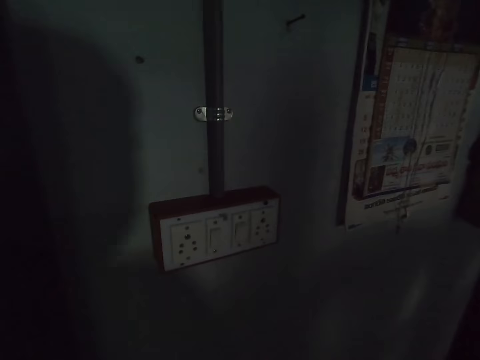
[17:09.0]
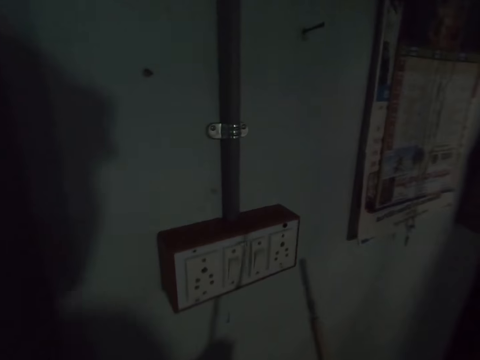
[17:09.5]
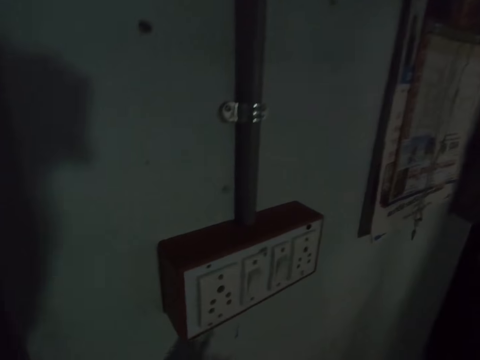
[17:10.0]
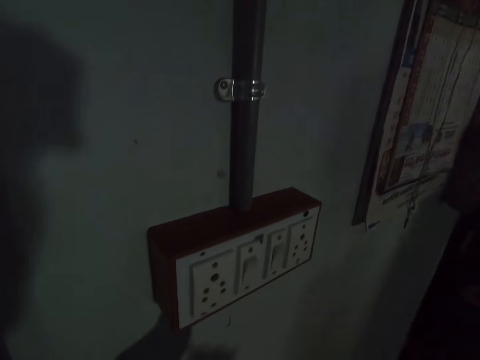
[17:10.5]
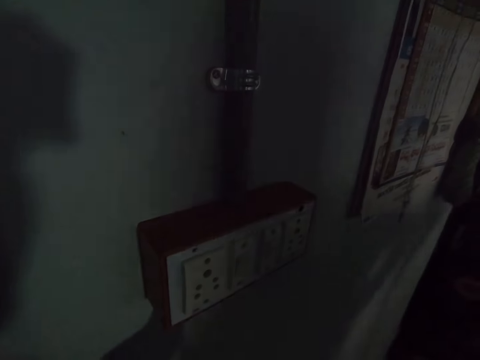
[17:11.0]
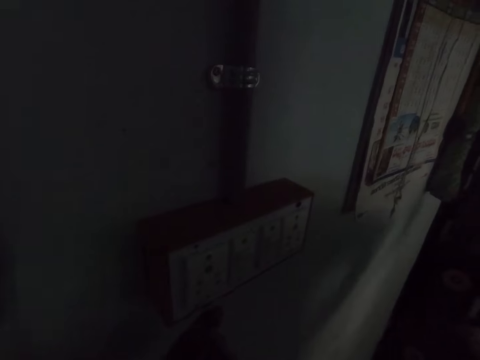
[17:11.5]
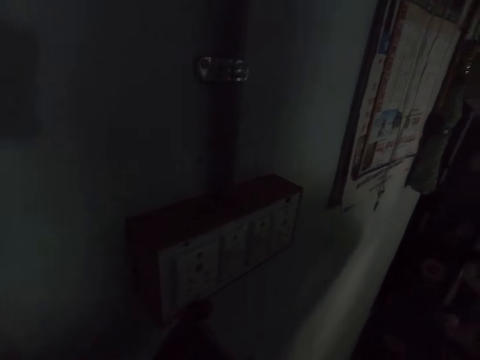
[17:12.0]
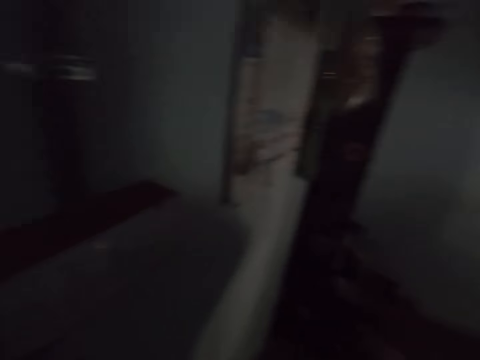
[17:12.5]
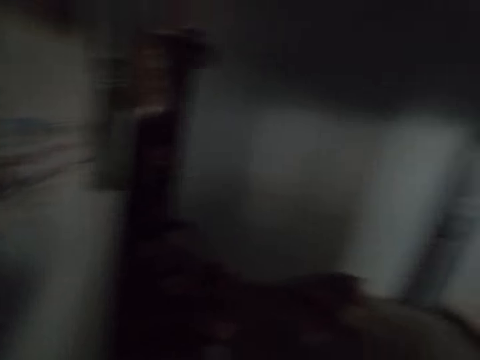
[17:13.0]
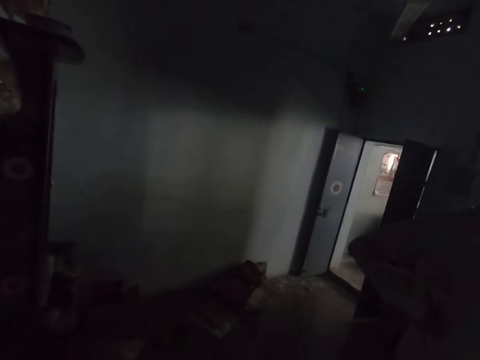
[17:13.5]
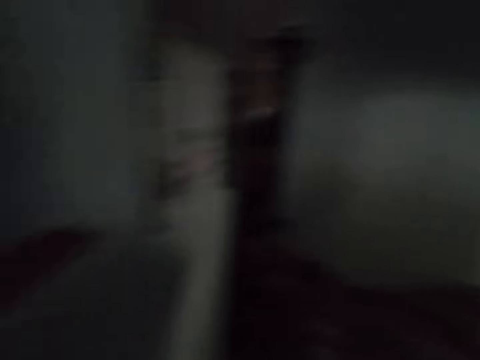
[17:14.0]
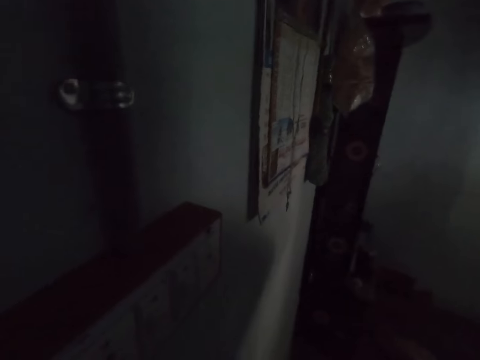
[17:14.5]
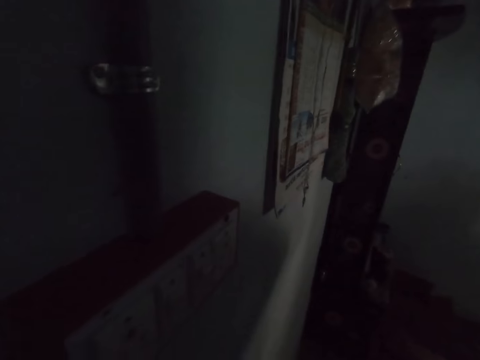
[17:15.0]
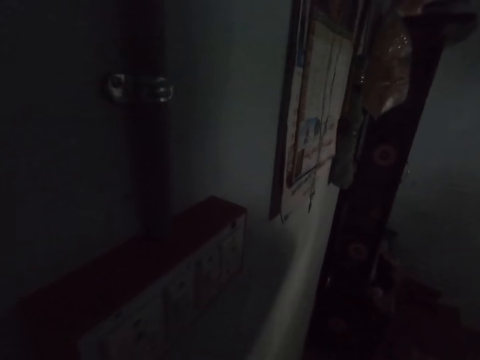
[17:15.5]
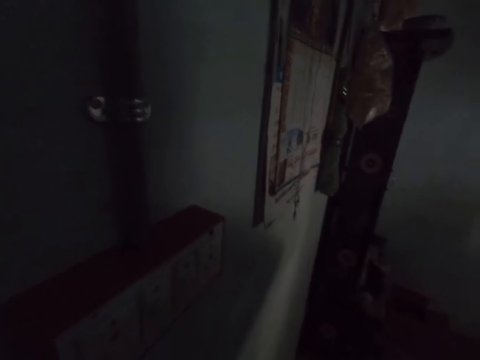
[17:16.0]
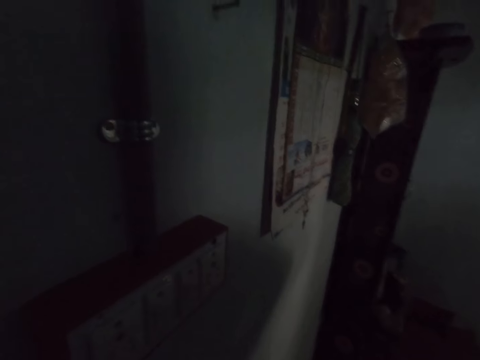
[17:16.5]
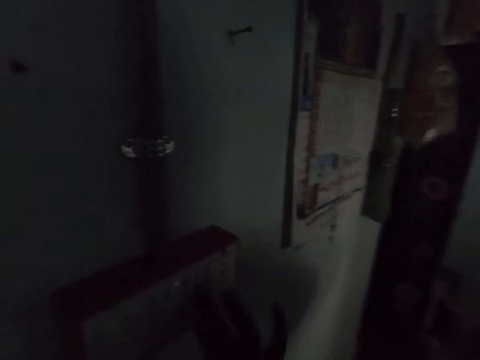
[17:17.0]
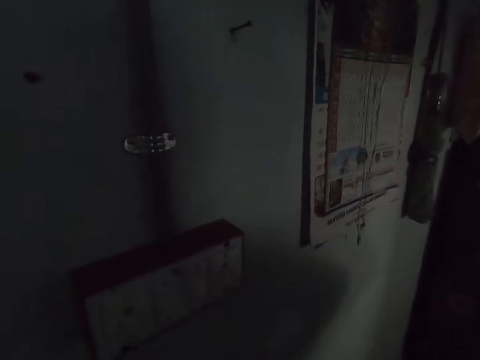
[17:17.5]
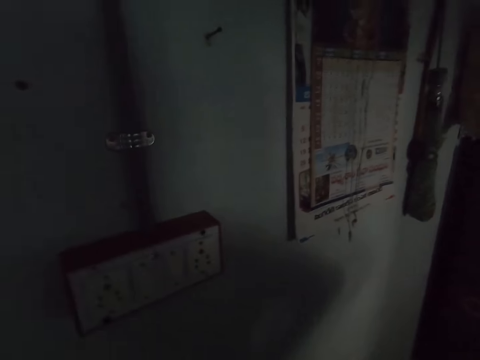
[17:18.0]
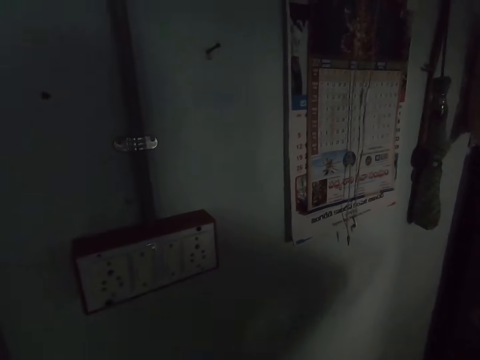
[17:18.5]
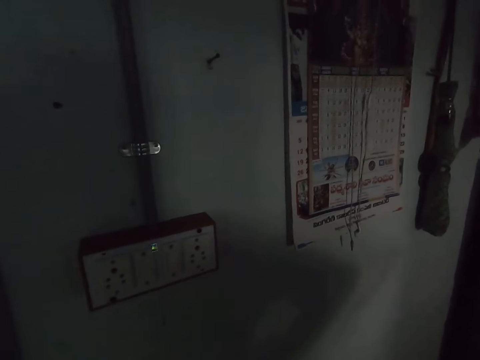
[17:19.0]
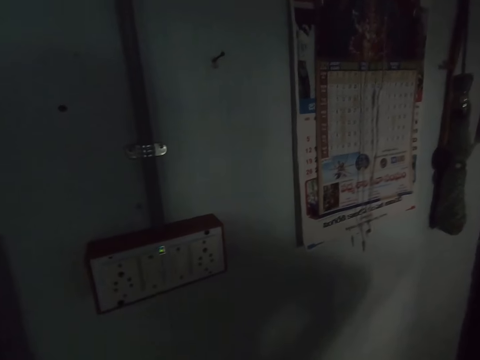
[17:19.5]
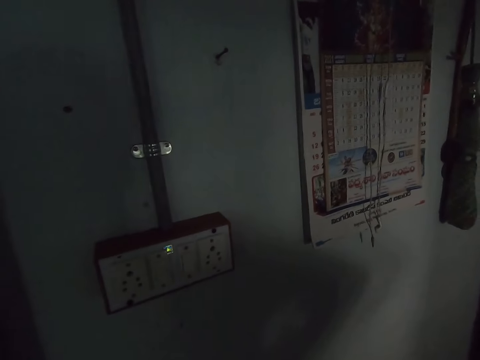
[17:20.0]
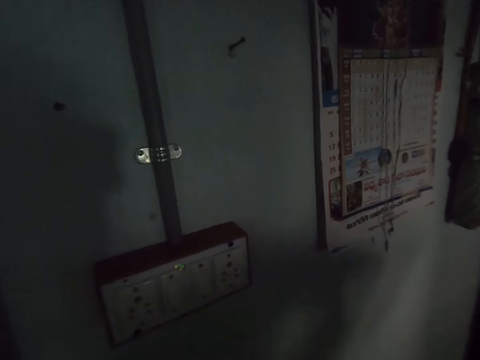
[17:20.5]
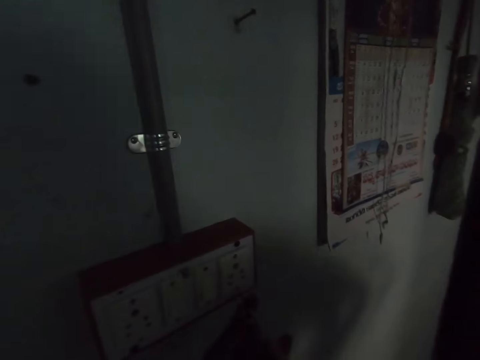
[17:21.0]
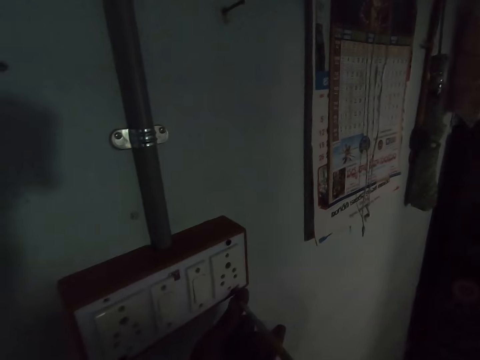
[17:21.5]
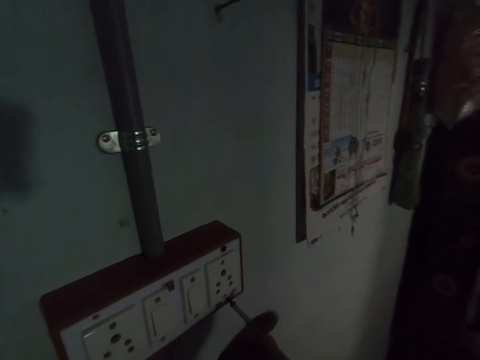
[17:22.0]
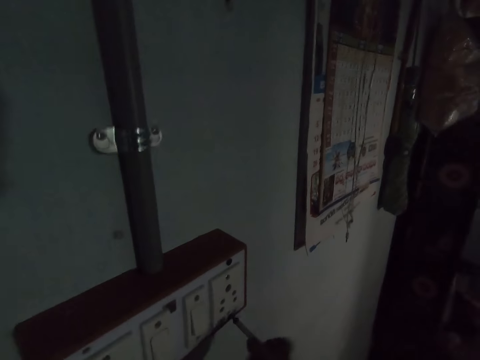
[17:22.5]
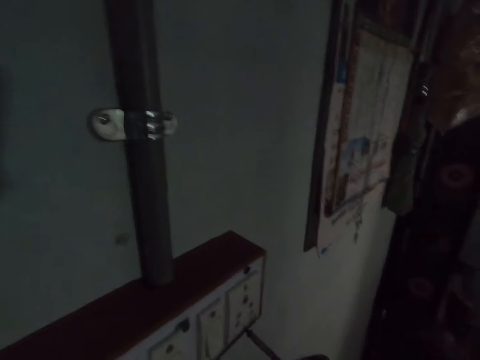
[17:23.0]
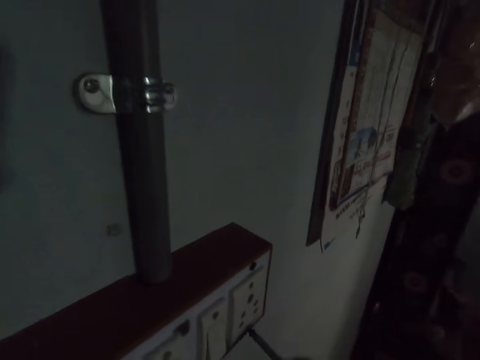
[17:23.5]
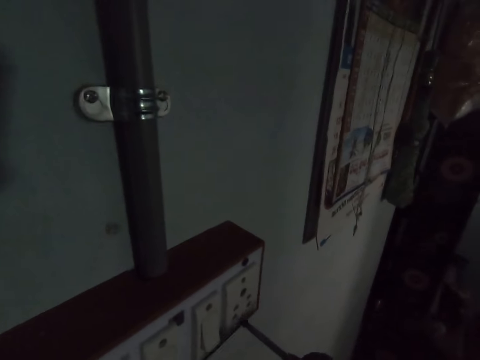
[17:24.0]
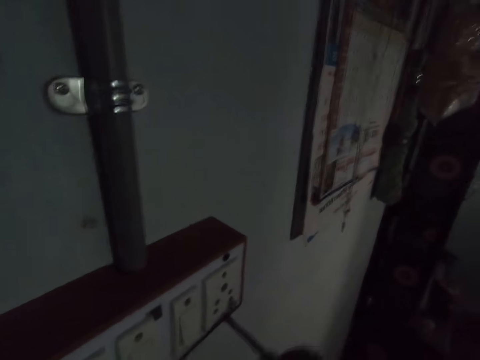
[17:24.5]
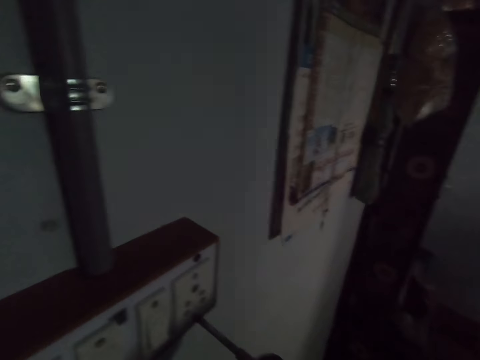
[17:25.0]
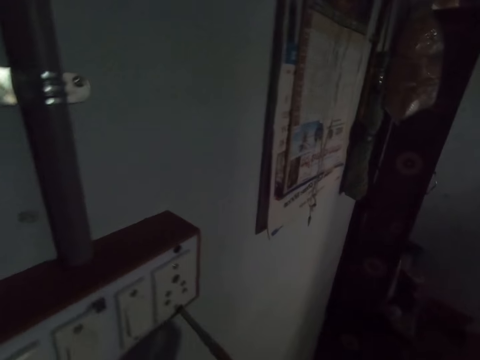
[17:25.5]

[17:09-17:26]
The camera wearer moves backwards. They look around. They look at the electric switch. They screw a screw into the outlet with the screwdriver in both hands.

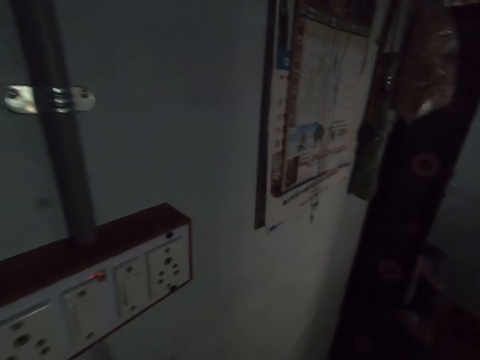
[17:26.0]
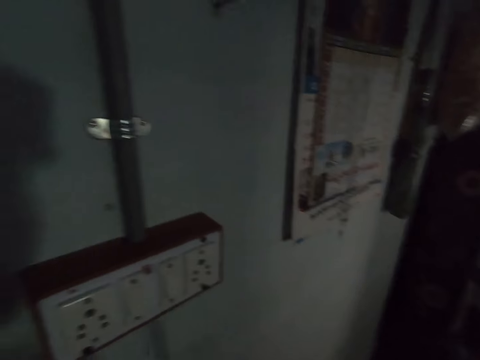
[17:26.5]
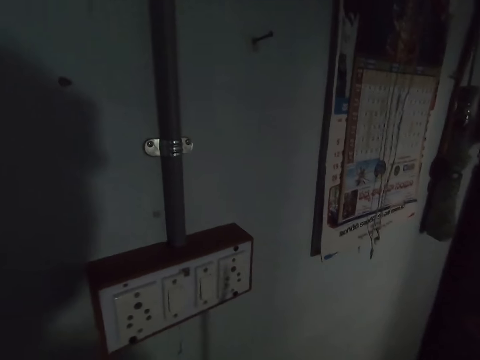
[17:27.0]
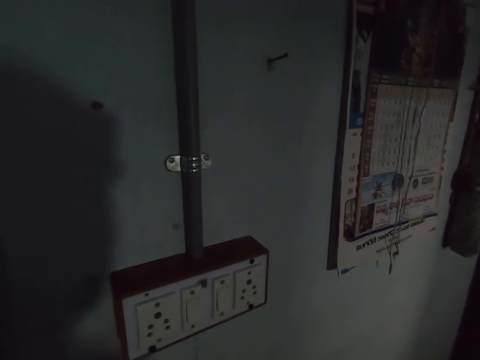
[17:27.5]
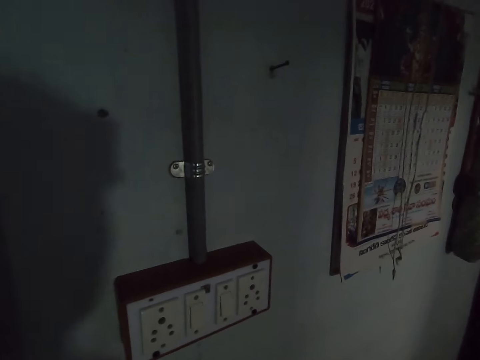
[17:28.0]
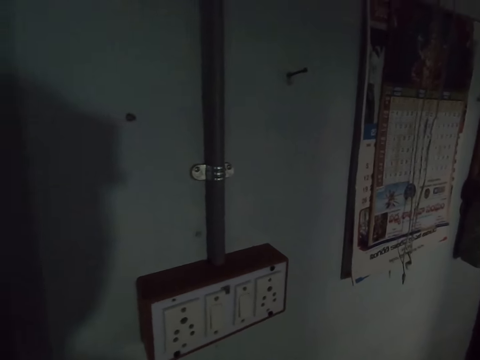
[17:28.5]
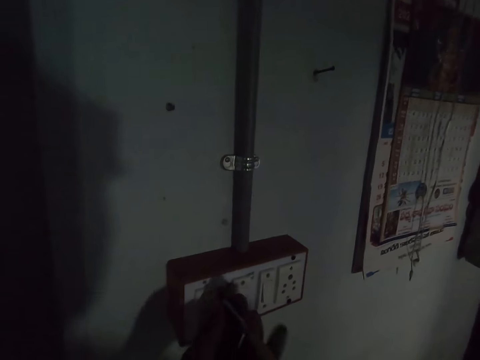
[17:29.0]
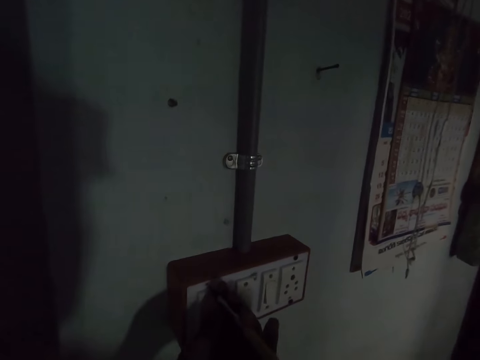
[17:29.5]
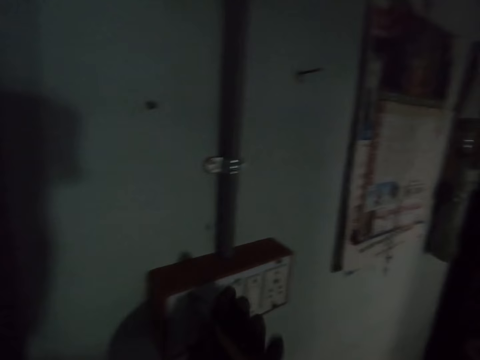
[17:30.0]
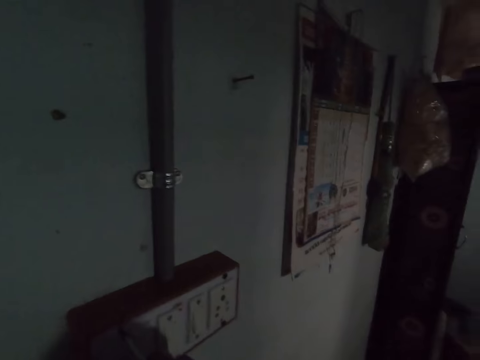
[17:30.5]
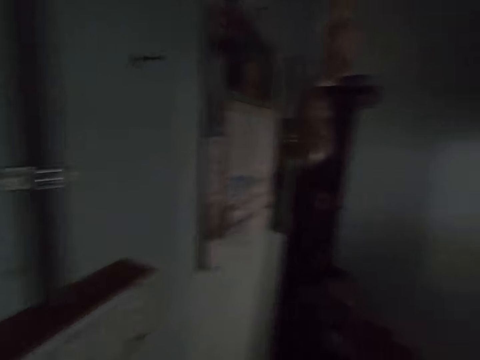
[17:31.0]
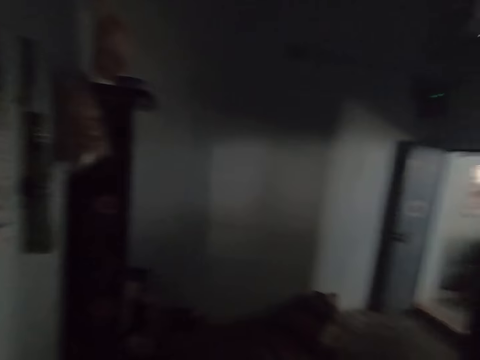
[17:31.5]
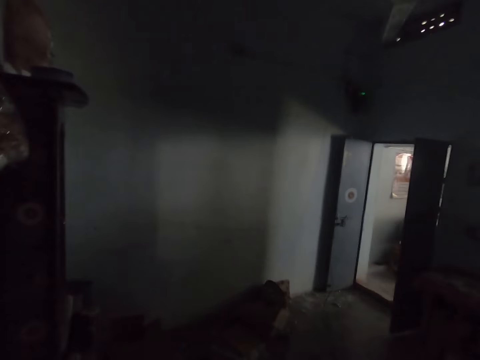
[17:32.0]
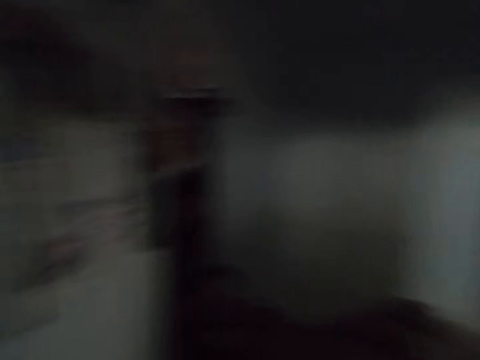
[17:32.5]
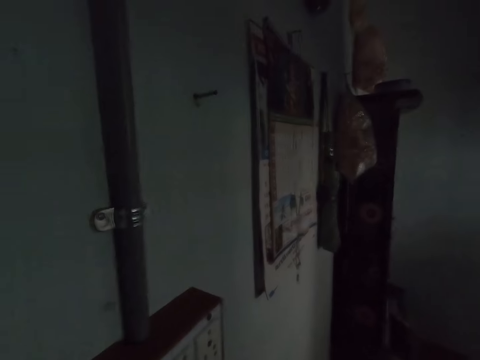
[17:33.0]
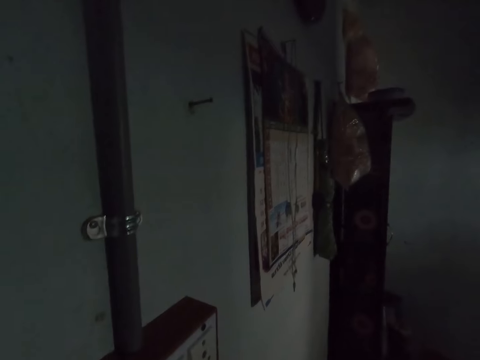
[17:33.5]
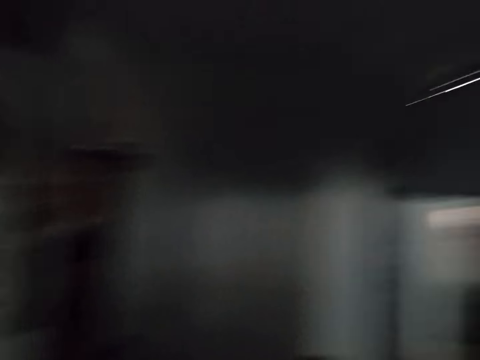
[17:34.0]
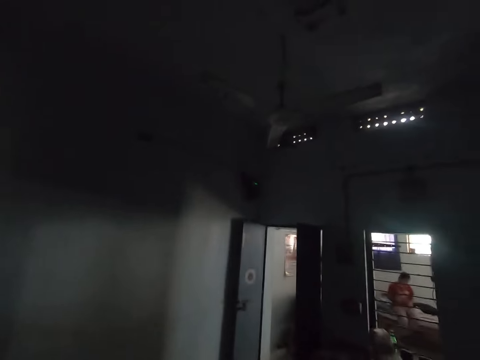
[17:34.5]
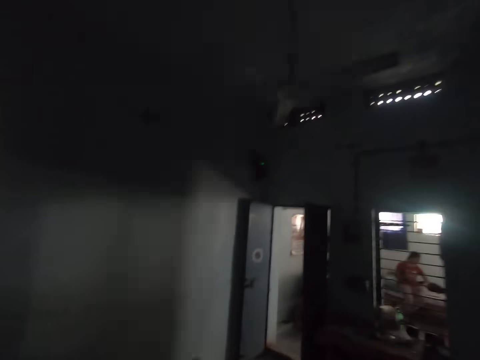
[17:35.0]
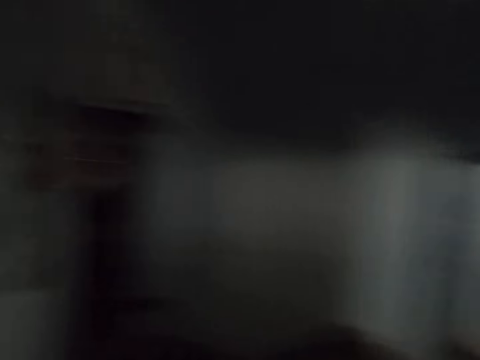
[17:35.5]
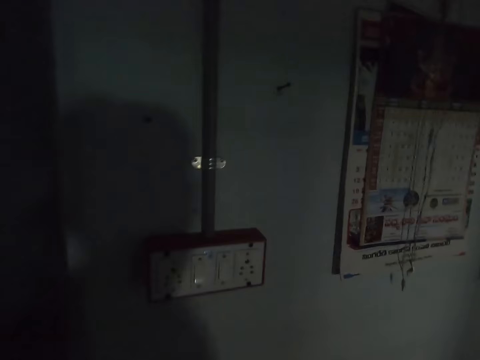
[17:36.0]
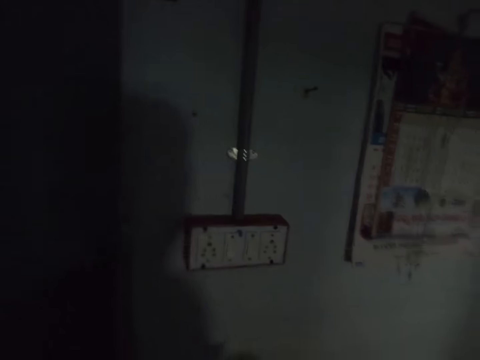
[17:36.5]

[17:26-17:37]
The camera wearer looks at the electric switch. They look around.
